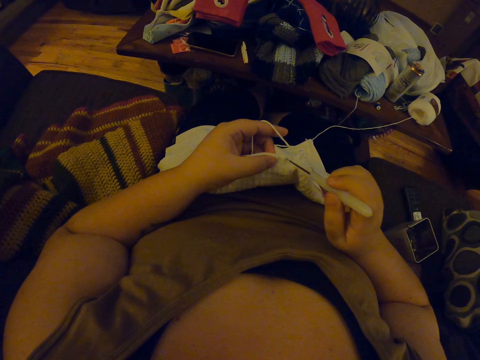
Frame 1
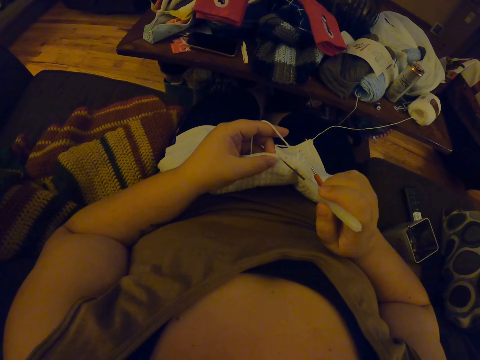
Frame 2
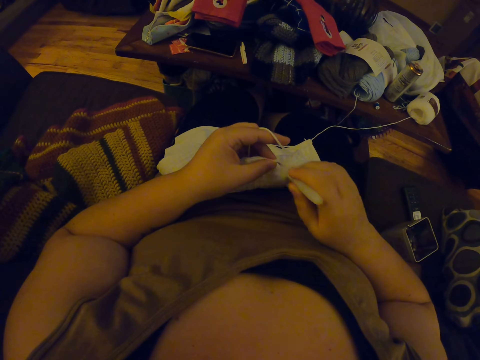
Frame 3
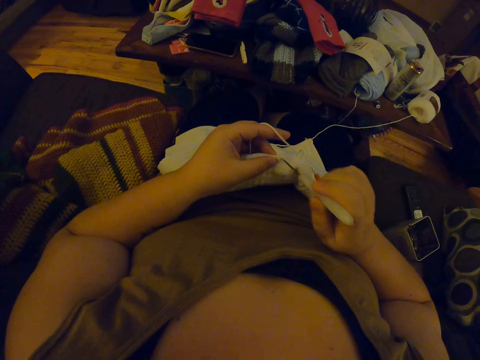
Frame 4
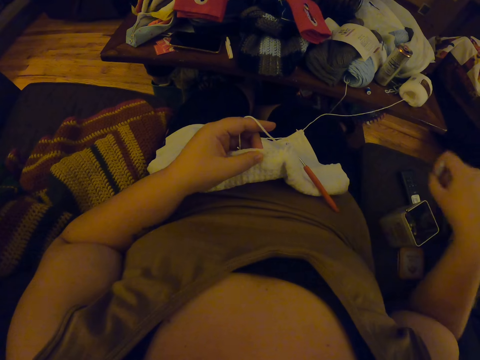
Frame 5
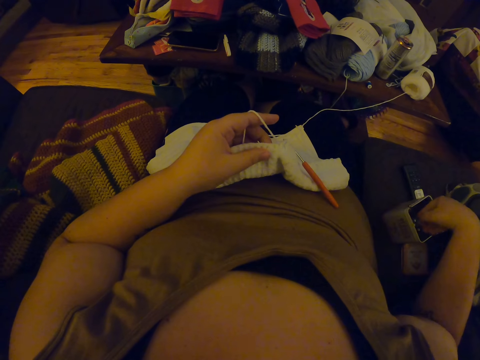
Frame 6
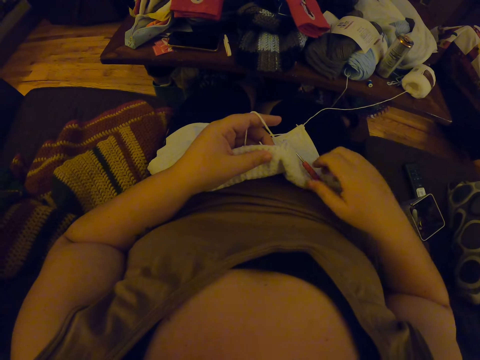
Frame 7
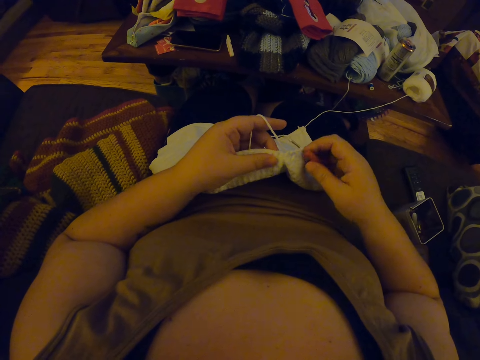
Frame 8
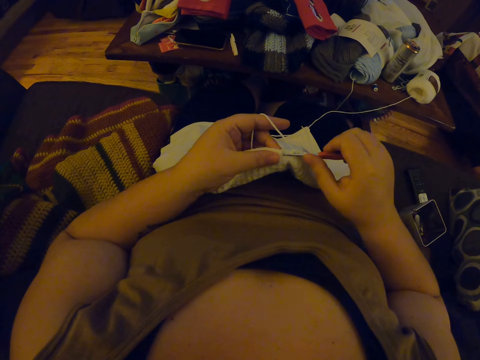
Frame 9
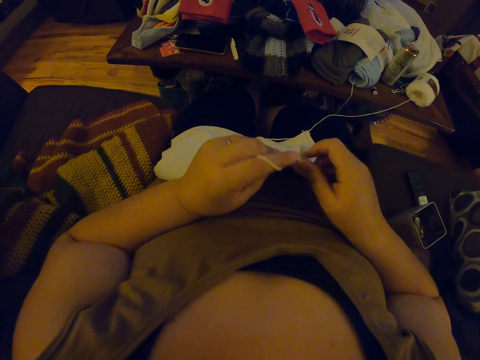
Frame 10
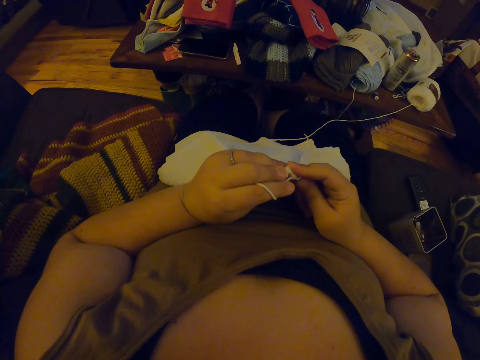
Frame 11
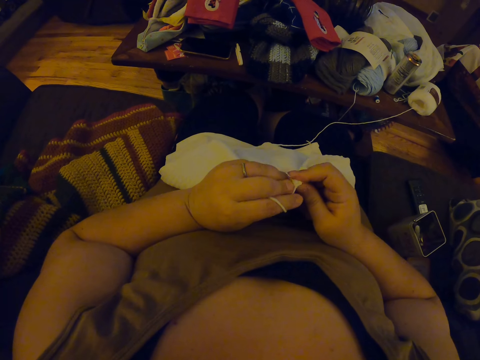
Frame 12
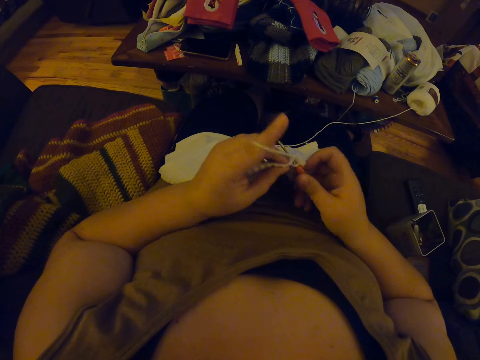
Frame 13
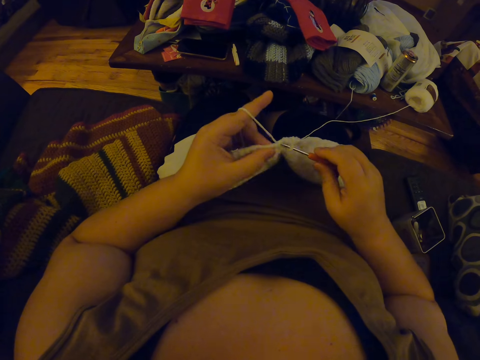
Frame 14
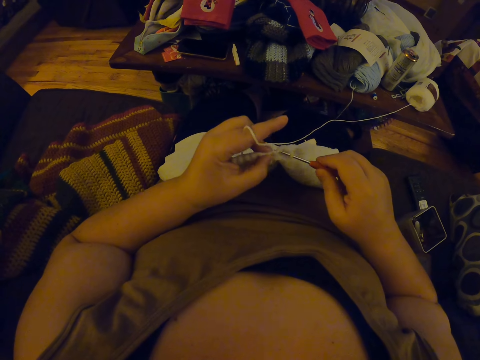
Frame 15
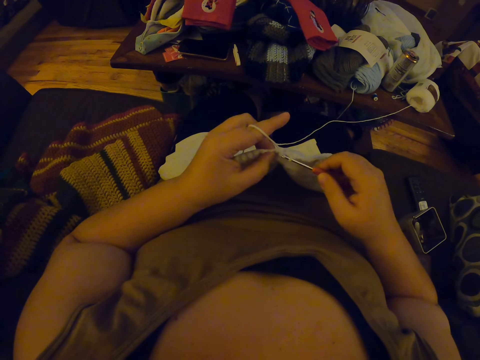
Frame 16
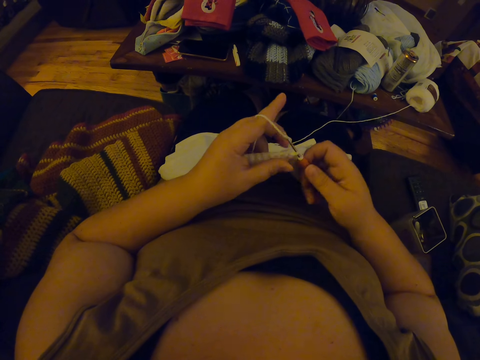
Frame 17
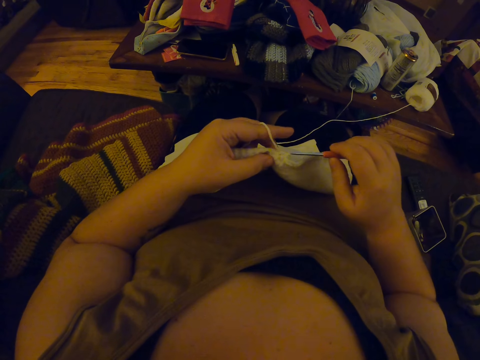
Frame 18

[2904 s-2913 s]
The camera wearer drops the bigger crochet hook in the container beside her. She crochets the fabric with the smaller crochet hook and yarn.

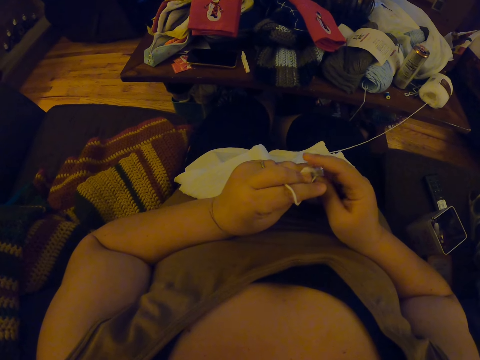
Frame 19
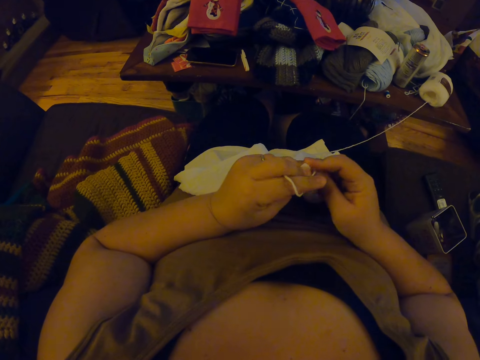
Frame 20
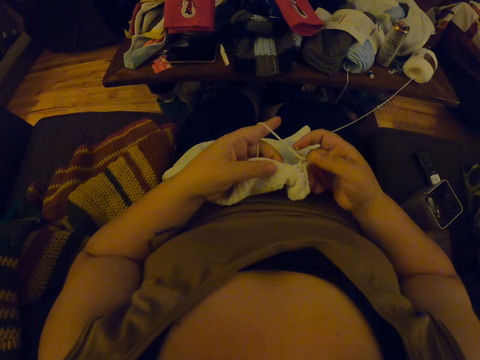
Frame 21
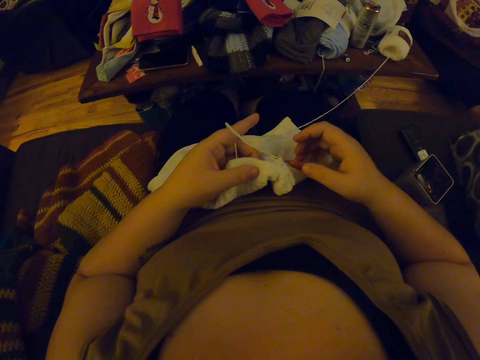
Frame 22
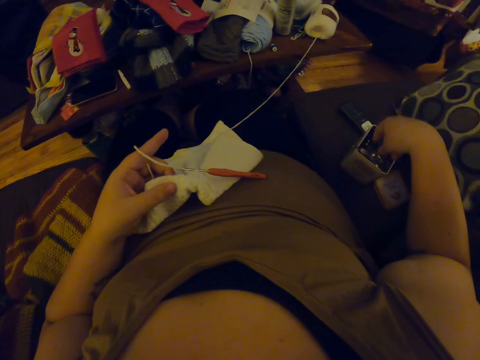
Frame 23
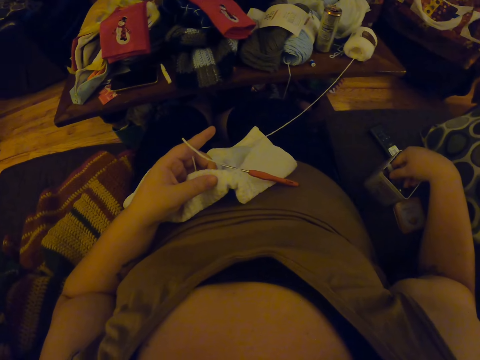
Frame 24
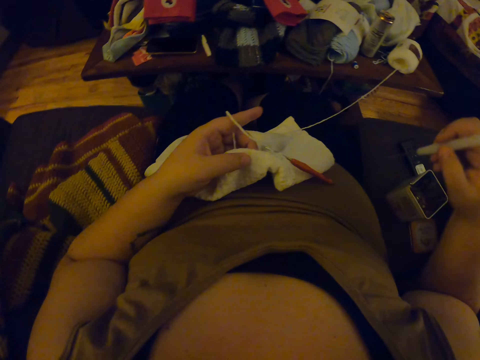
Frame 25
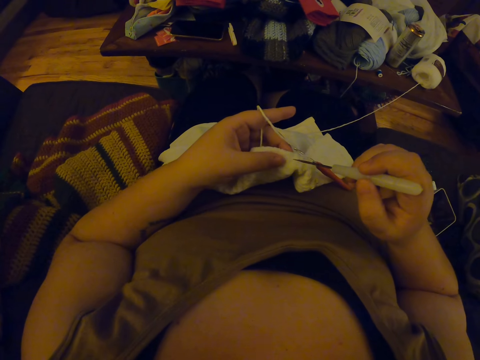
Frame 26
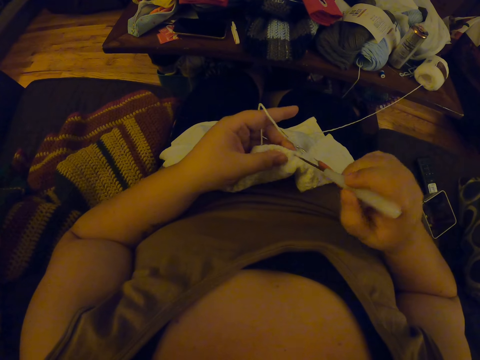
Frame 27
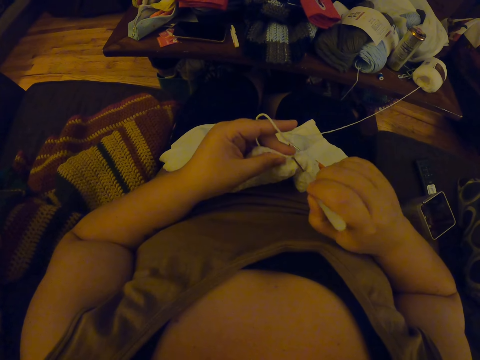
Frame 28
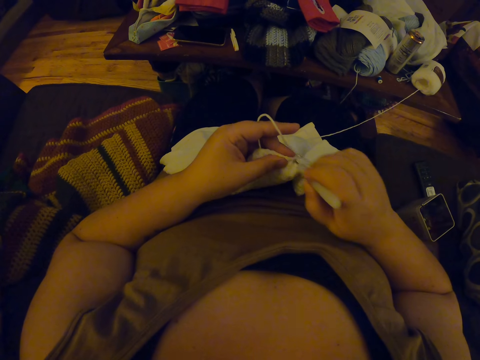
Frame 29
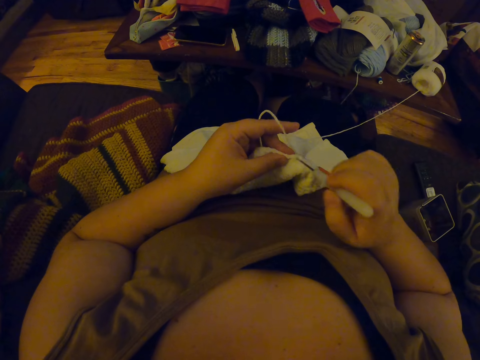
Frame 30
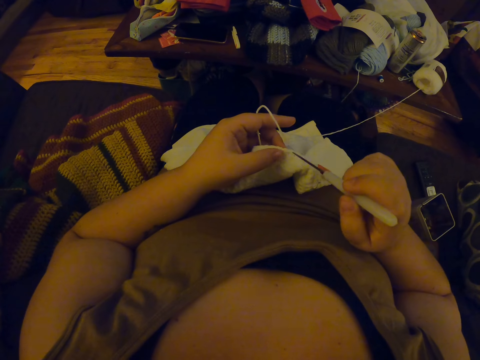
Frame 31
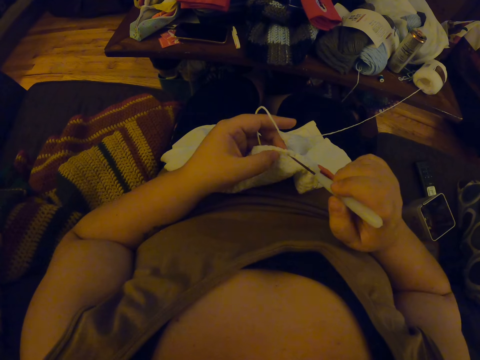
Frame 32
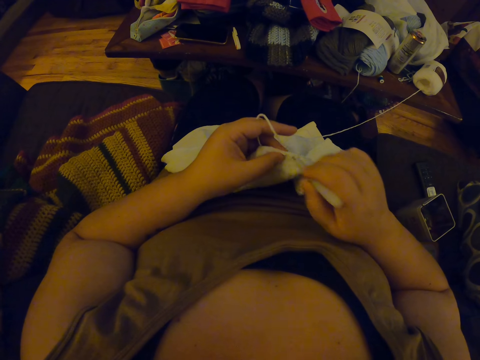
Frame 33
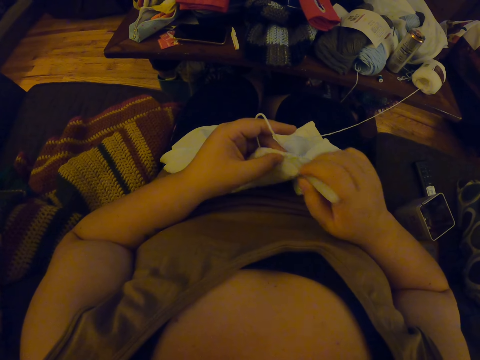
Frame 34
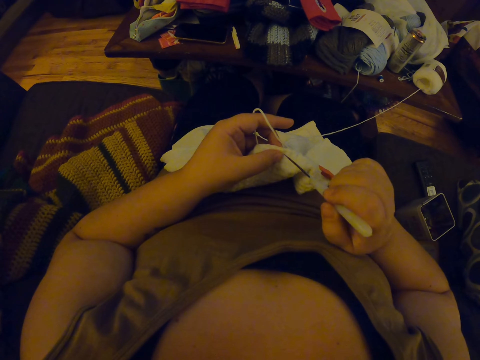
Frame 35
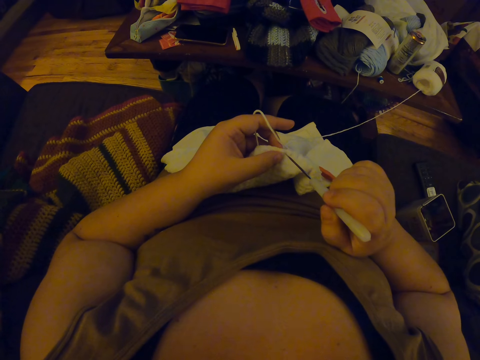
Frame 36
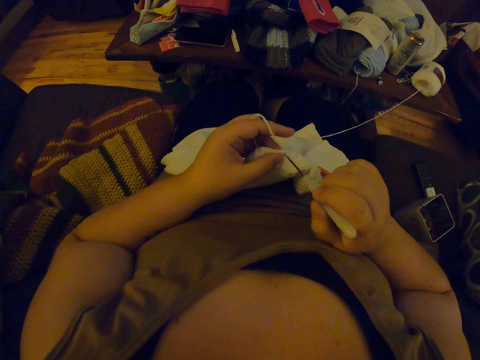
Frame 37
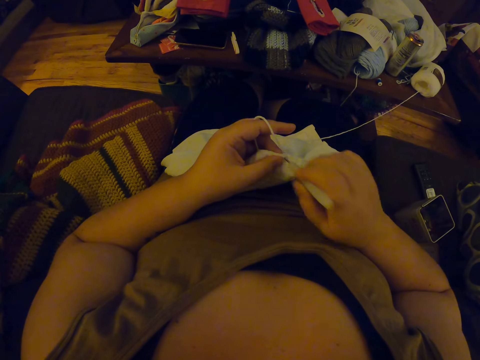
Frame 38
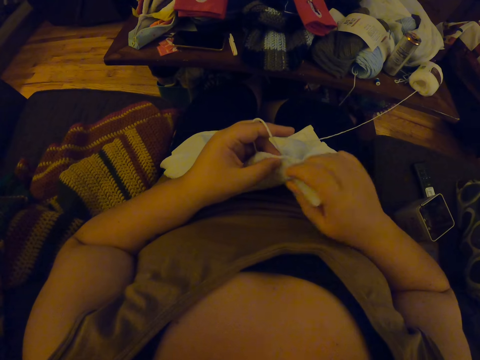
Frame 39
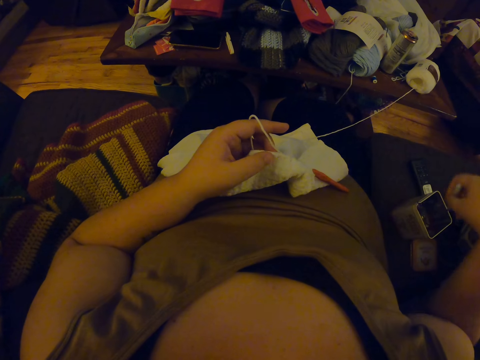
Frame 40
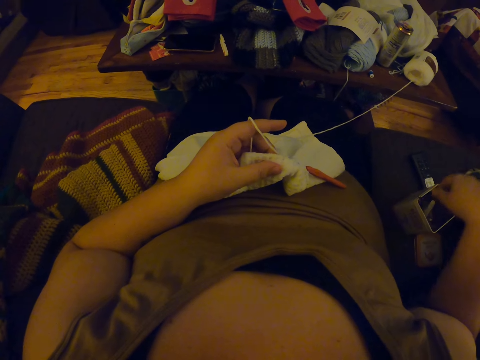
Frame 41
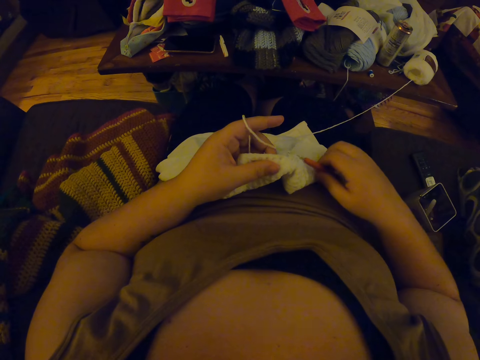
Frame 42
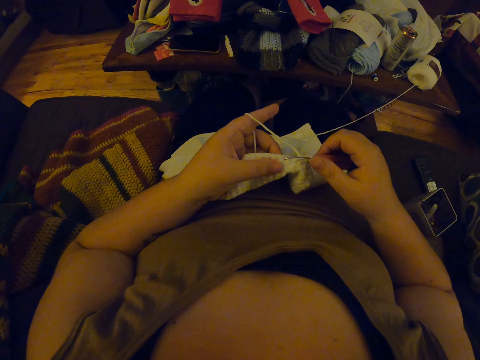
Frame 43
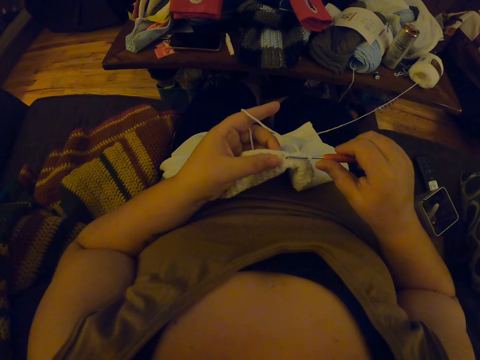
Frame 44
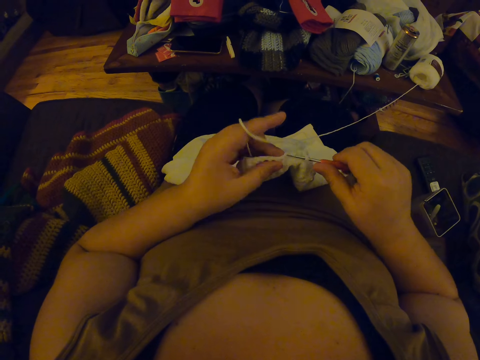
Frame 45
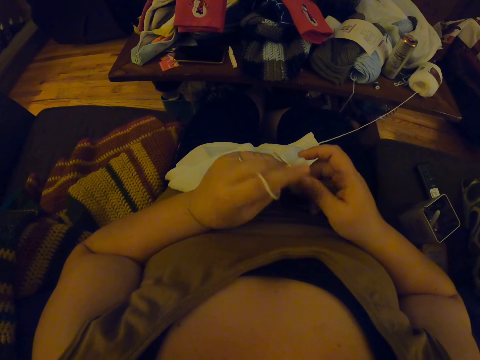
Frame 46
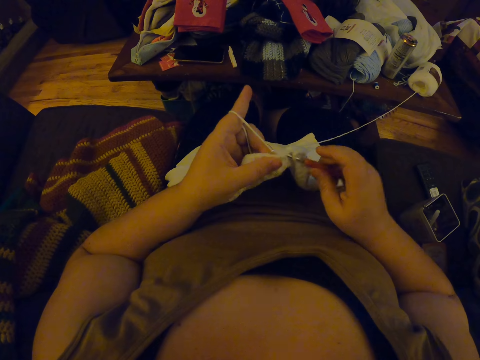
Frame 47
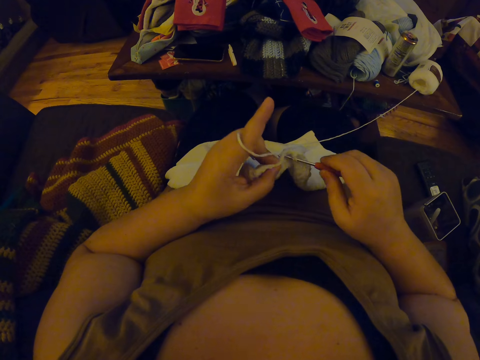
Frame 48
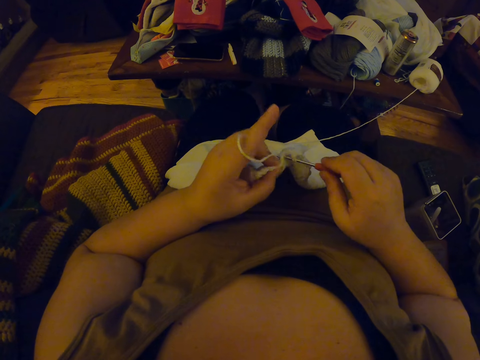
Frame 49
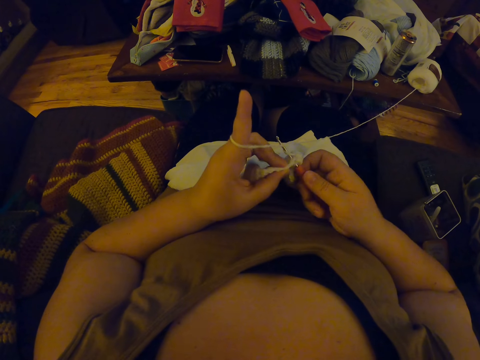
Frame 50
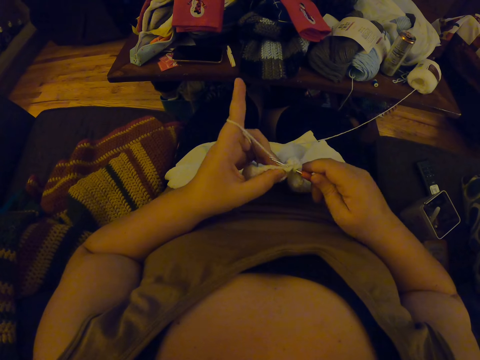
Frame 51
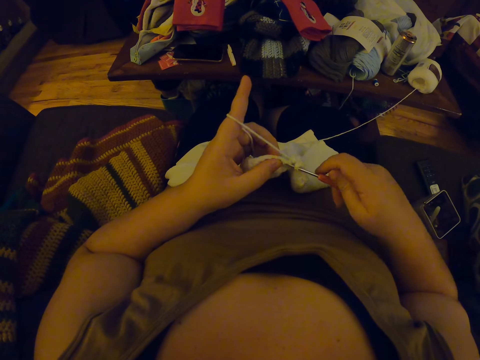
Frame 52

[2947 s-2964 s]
The camera wearer picks the bigger crochet hook from the container beside her. She knits the fabric using a knitting needle and punctures the fabric with the bigger crochet hook. She drops the bigger crochet hook in the container beside her and crochets the fabric with the smaller crochet hook and yarn.
